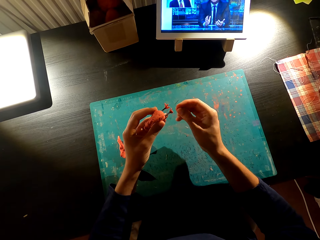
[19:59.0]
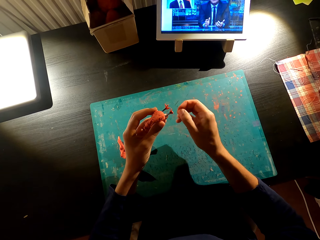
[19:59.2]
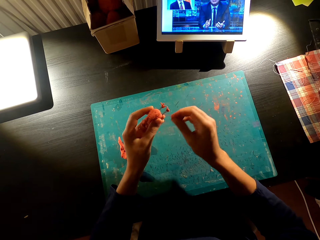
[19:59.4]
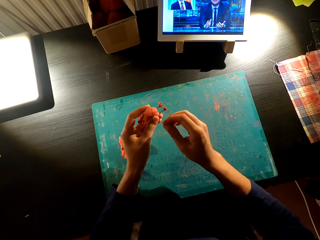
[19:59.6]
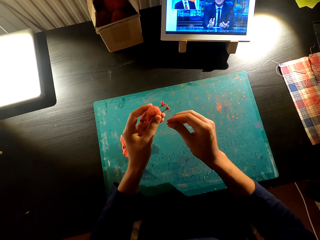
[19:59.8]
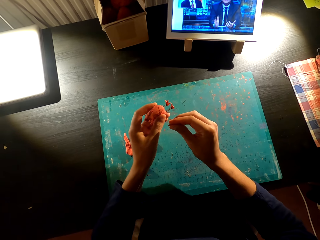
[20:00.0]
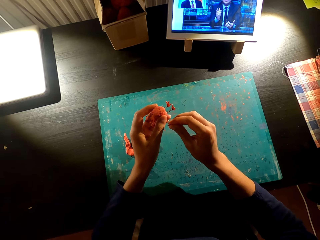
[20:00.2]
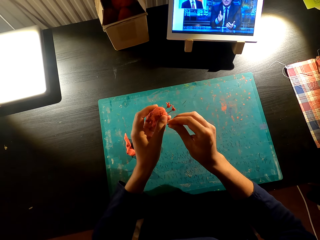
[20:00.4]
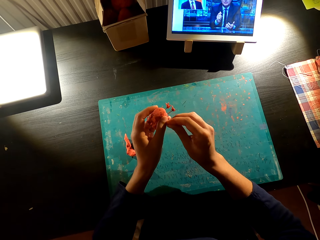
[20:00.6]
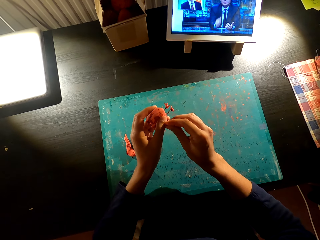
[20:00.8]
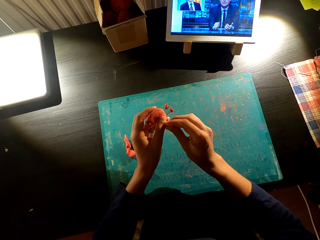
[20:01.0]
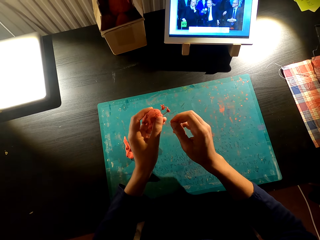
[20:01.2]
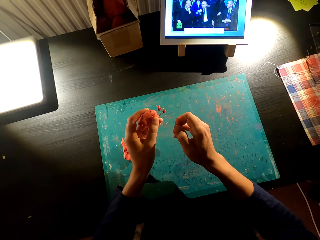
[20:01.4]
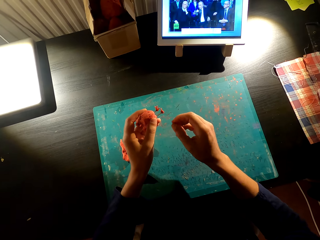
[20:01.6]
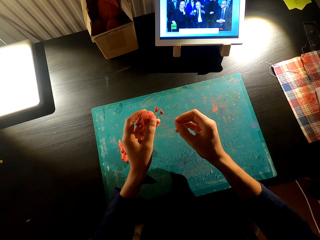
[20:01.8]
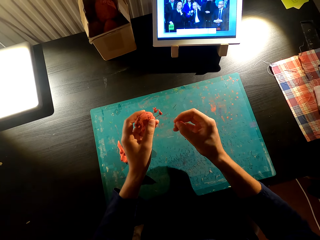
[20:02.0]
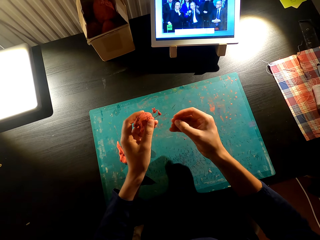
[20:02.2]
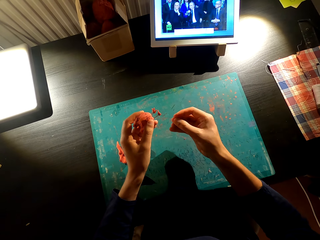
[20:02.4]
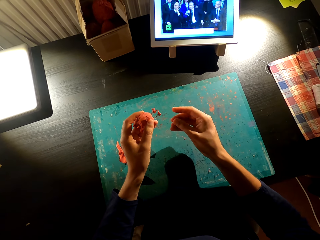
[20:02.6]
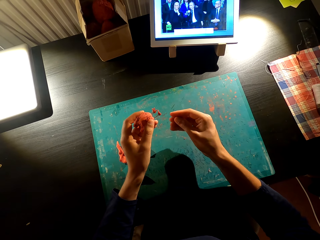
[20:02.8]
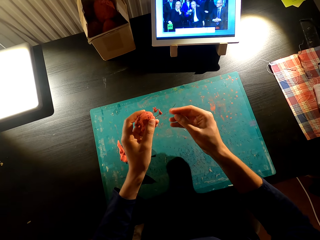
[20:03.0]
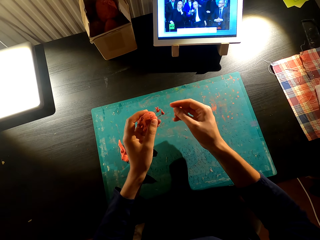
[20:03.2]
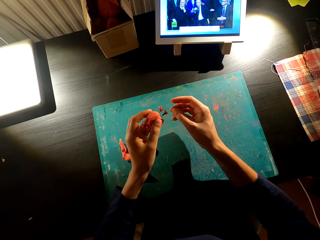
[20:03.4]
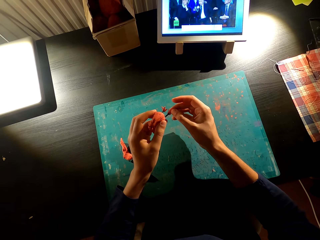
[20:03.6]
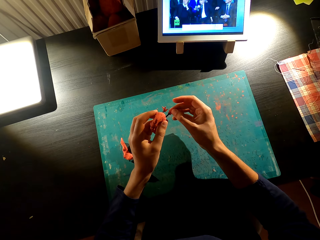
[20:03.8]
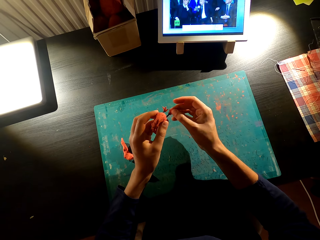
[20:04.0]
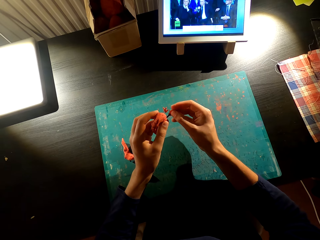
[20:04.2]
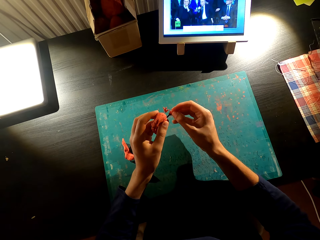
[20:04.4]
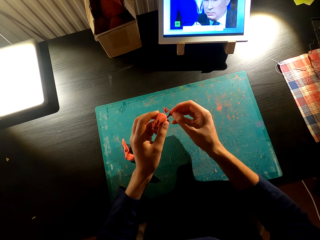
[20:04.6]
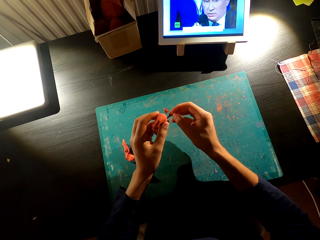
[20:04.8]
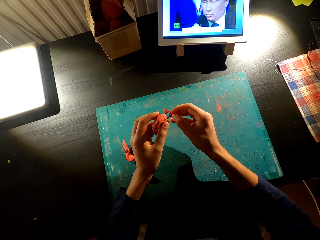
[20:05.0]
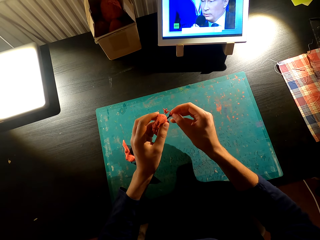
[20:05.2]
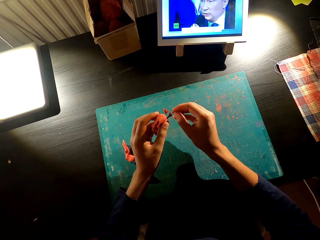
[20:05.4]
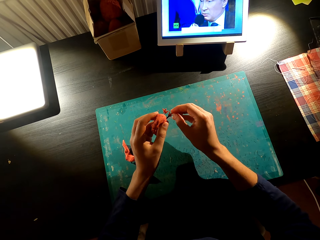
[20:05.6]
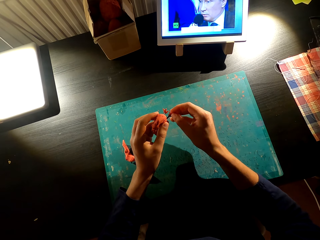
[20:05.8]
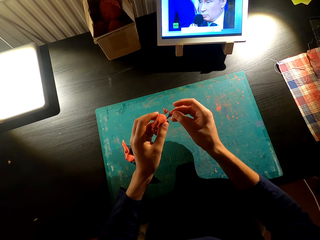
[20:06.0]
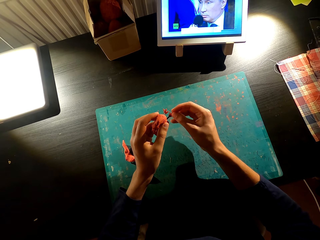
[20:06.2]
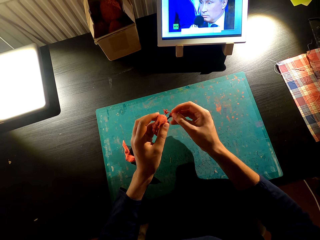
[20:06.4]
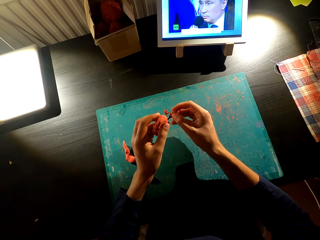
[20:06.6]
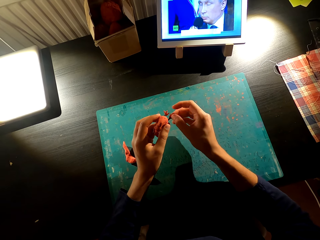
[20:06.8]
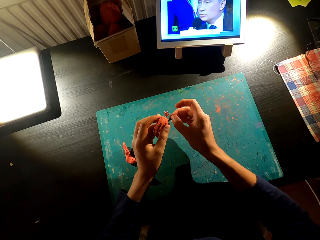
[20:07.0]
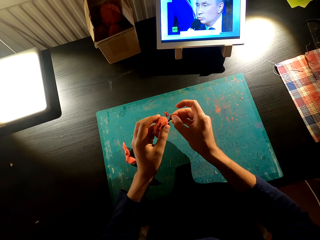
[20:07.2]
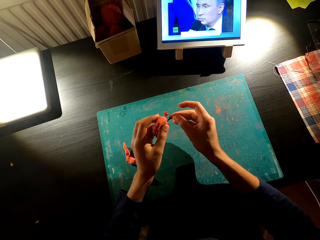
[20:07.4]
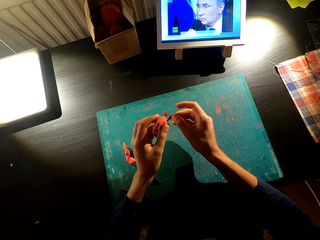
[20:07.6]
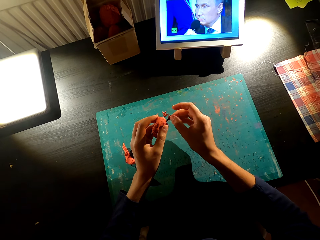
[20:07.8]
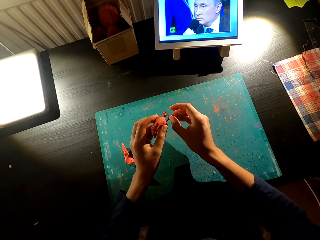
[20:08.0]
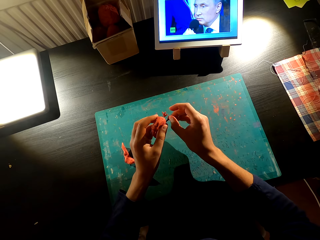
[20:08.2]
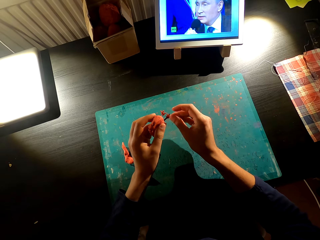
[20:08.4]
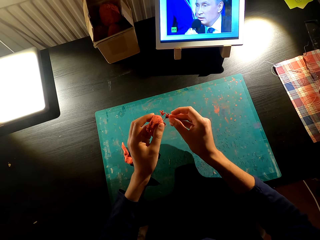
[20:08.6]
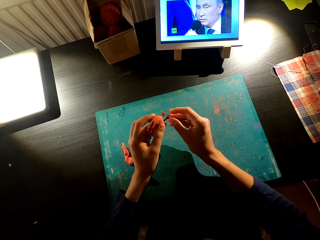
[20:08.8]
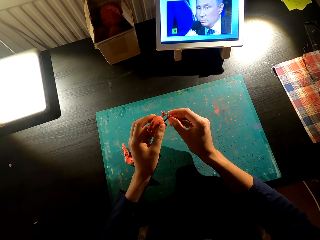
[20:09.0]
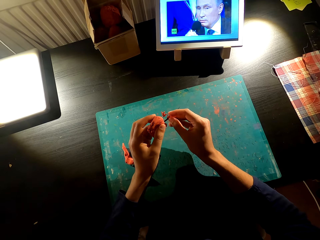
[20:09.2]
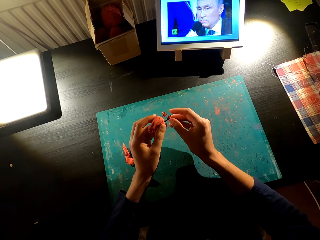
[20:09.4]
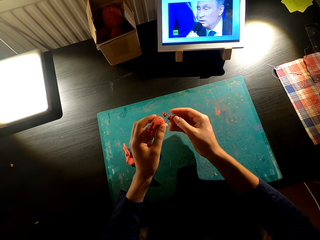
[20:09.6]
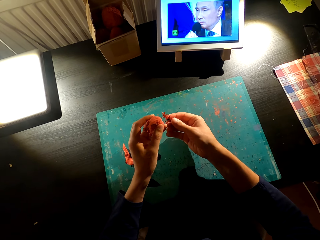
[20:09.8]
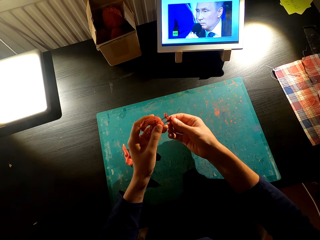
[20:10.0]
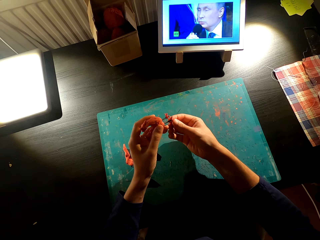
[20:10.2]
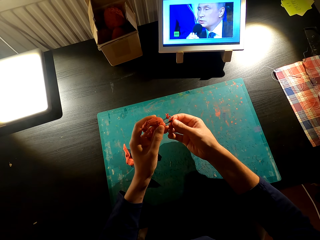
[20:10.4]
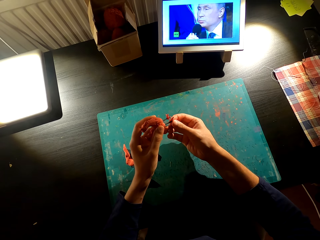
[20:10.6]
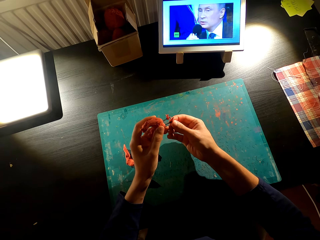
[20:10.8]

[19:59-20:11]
The camera wearer fixes something on something. They attach the mold to the wire.

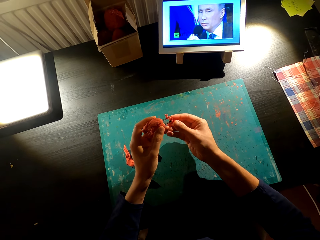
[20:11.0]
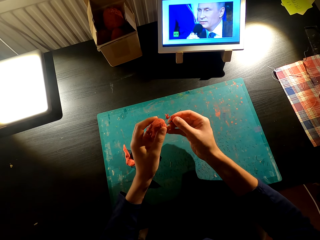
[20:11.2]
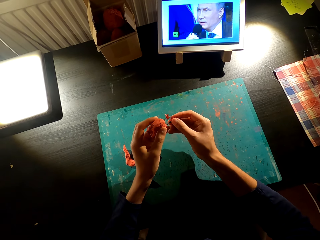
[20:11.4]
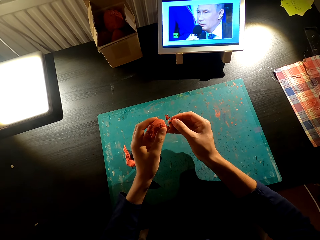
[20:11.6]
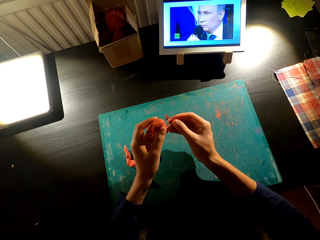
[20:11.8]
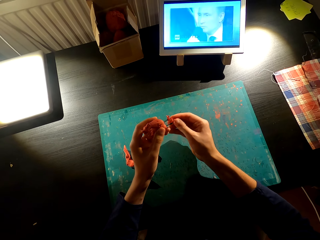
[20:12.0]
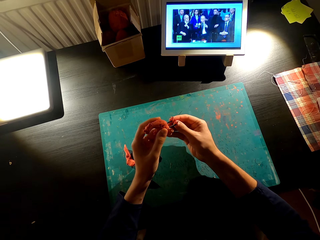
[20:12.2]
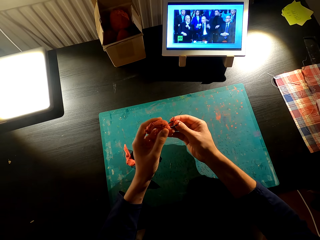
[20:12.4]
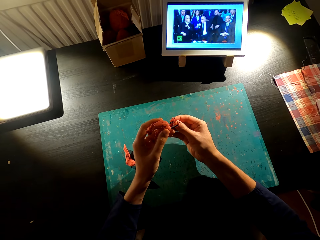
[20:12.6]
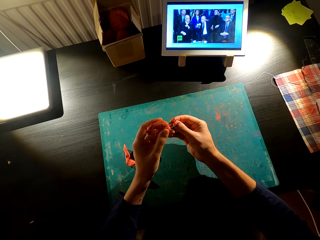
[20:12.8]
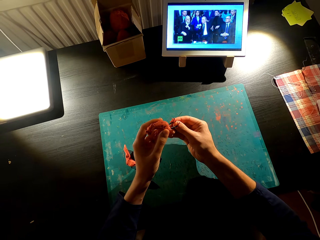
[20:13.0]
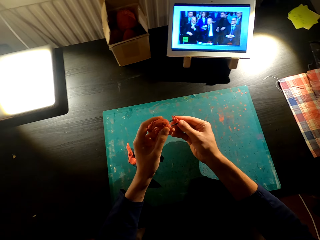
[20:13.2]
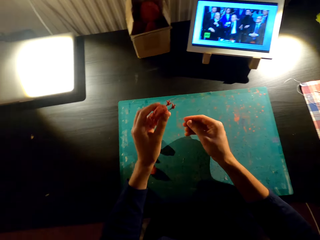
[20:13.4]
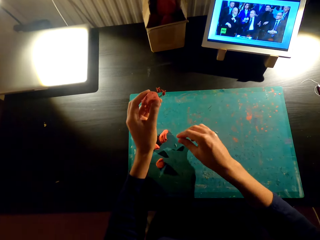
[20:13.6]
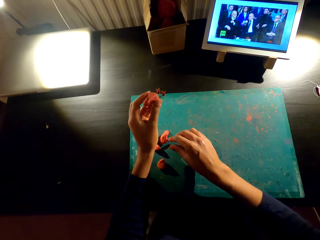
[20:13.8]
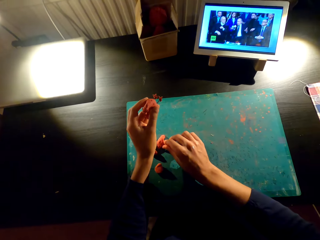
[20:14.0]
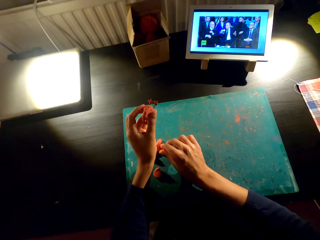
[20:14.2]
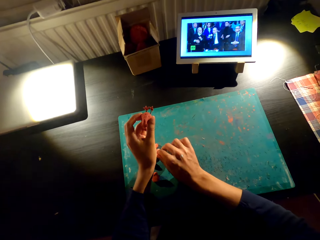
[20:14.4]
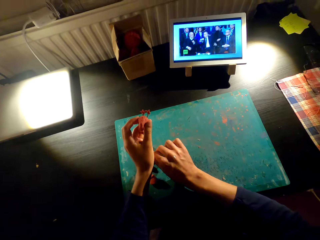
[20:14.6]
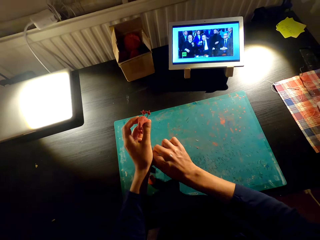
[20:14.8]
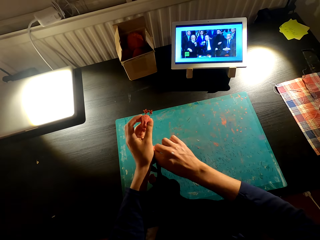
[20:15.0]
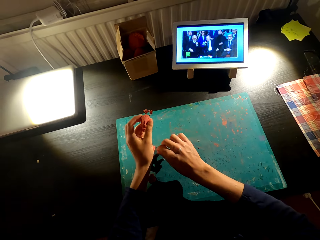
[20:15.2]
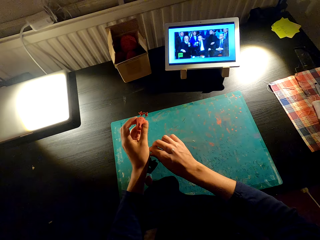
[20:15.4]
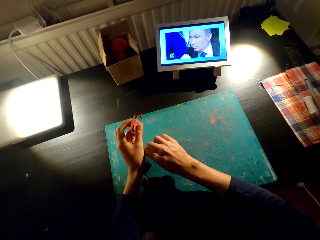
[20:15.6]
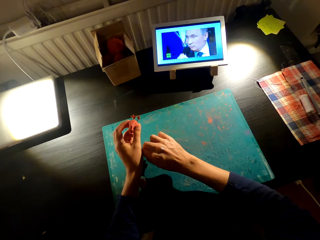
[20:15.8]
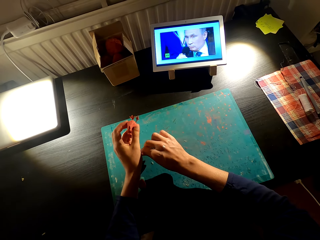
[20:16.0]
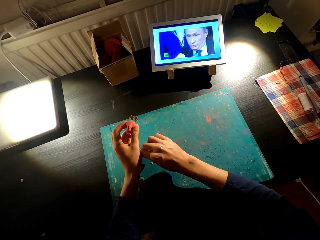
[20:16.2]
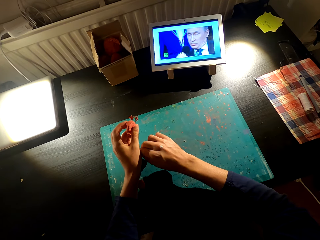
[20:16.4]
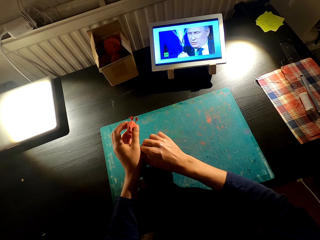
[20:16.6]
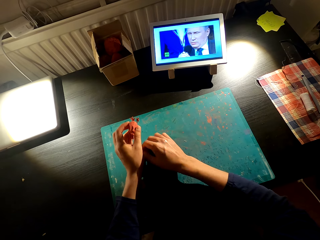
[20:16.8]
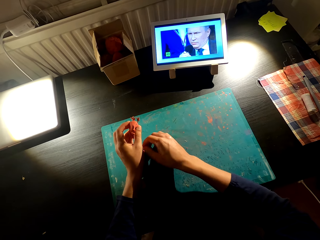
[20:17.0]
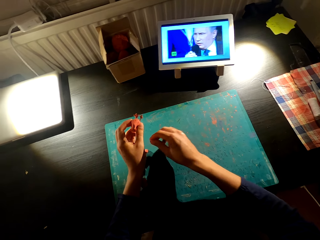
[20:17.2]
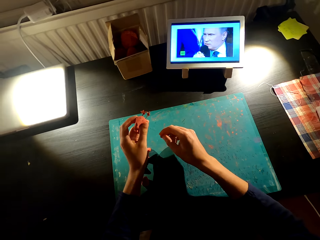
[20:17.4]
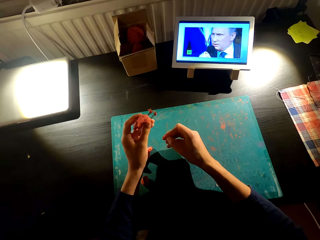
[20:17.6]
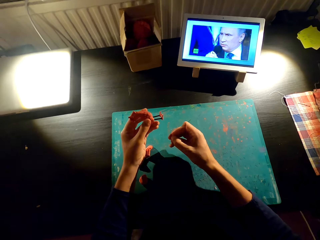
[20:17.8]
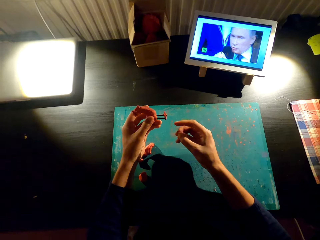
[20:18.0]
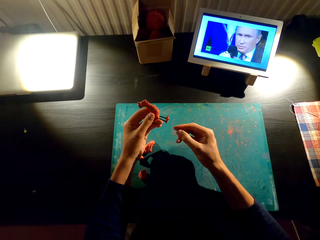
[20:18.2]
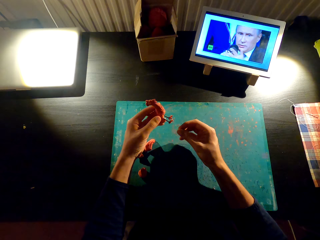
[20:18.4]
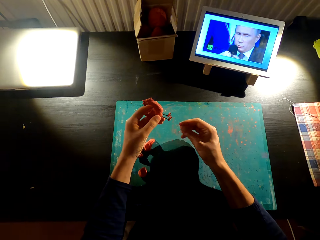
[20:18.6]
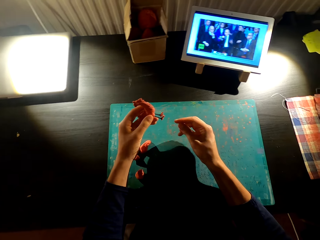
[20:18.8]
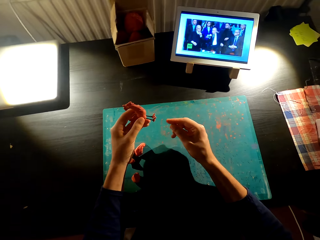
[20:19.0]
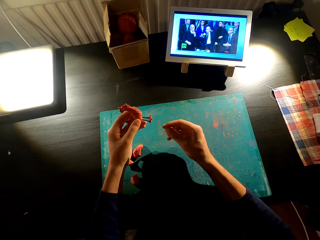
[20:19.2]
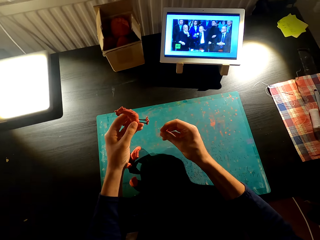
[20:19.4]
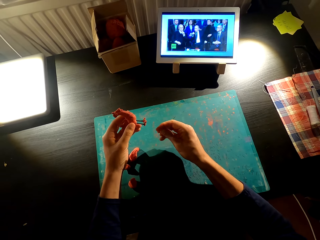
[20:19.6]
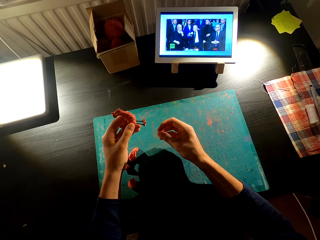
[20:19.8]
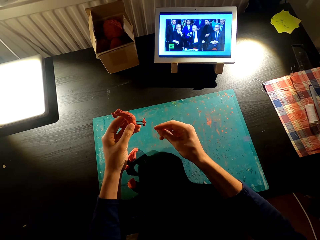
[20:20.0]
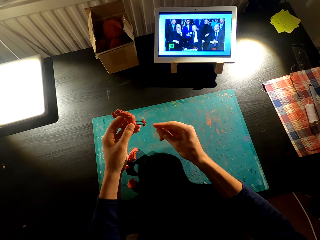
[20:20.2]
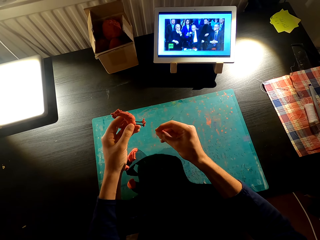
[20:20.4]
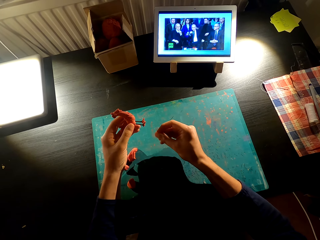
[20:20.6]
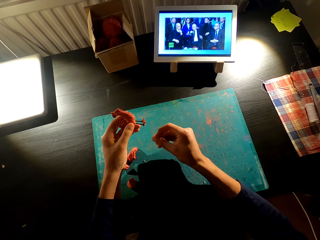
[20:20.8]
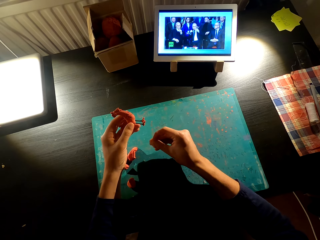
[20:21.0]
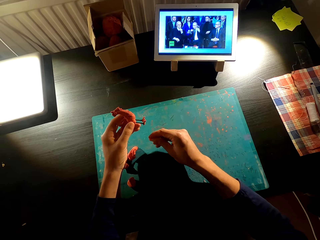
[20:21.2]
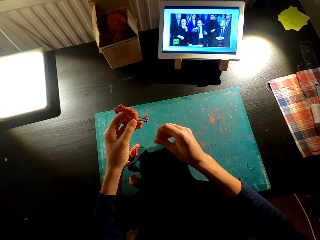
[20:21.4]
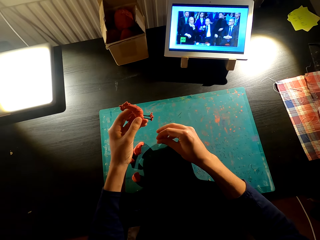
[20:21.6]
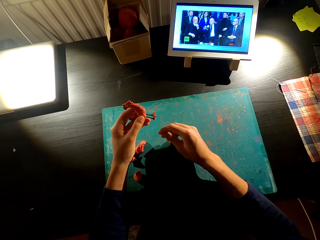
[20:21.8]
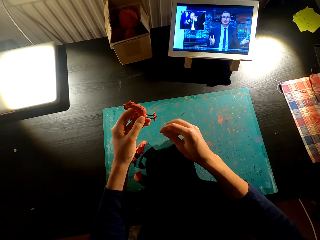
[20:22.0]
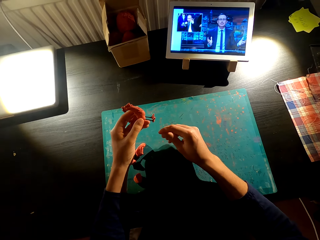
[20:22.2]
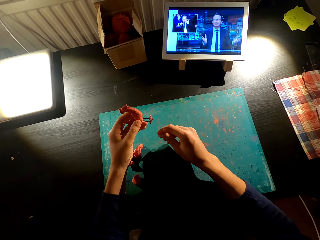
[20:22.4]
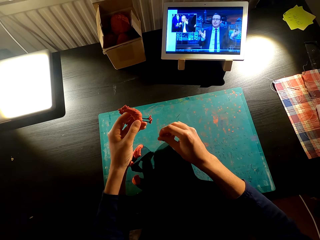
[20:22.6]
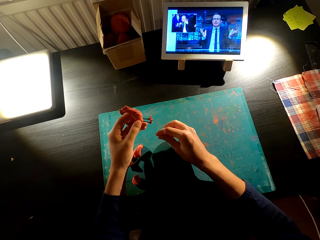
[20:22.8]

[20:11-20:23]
The camera wearer cuts the mold from the table with the hand. They rub the mold. They mold something with the hand.
